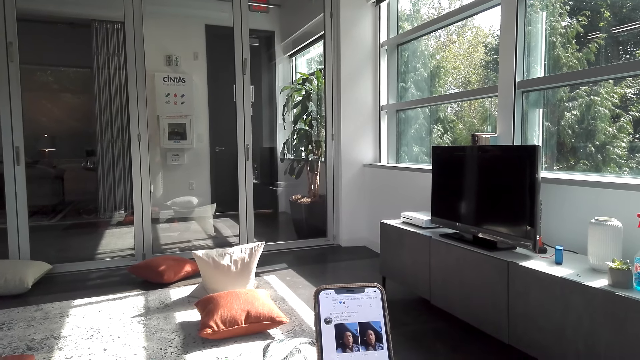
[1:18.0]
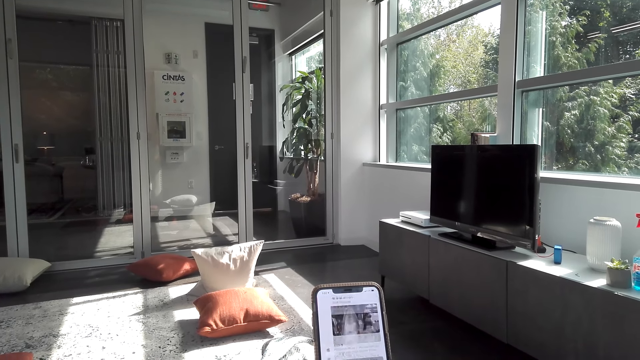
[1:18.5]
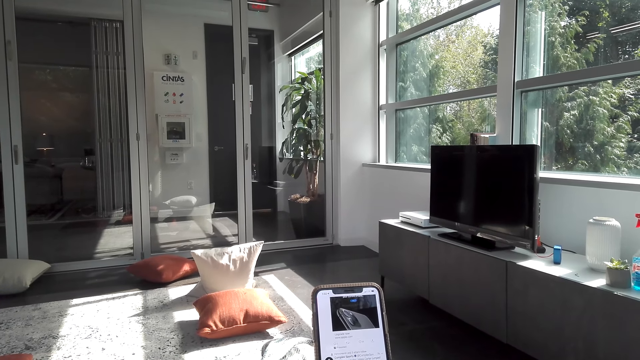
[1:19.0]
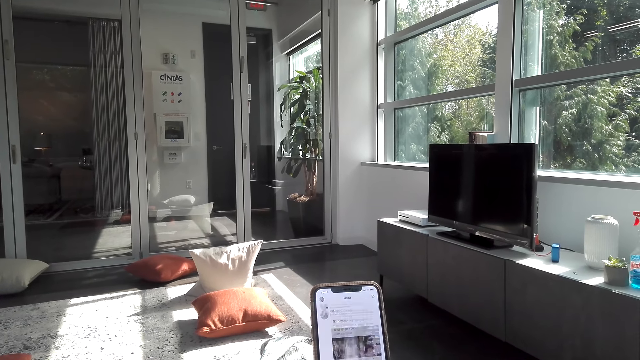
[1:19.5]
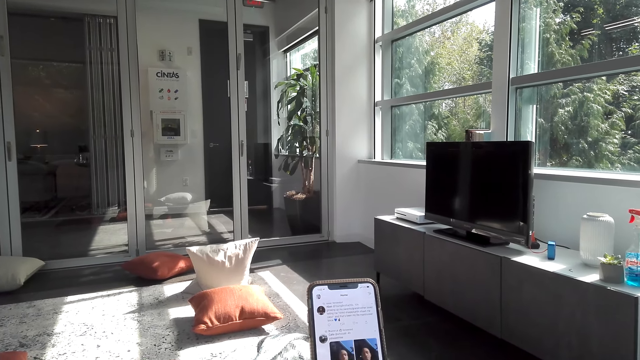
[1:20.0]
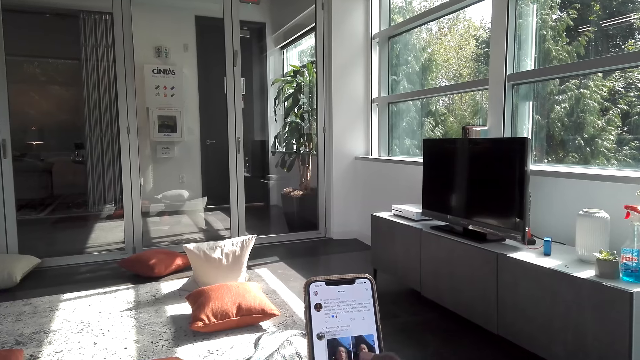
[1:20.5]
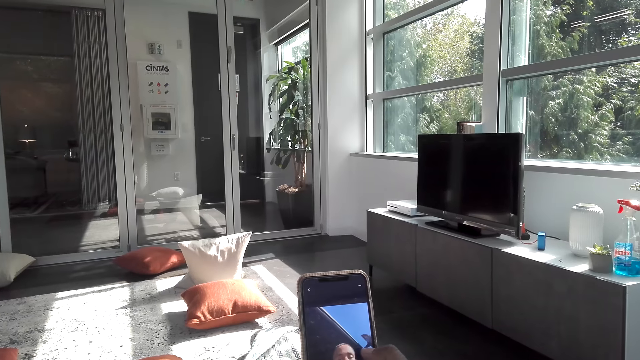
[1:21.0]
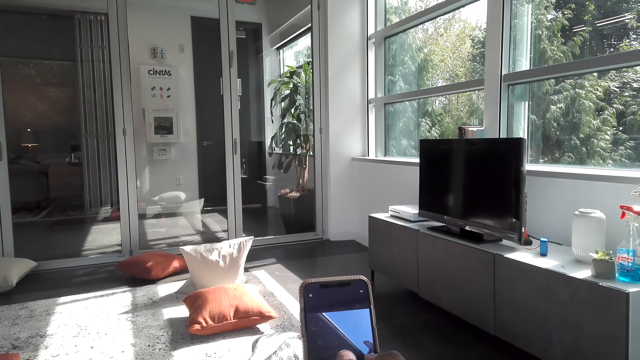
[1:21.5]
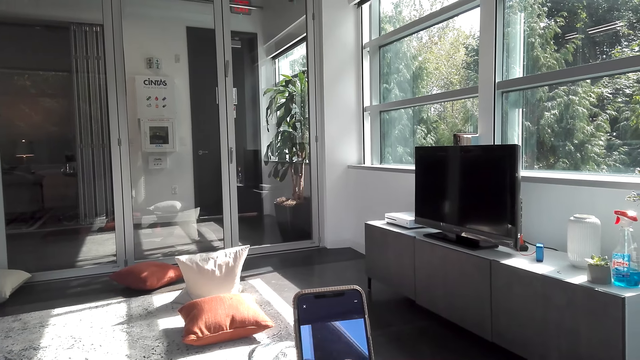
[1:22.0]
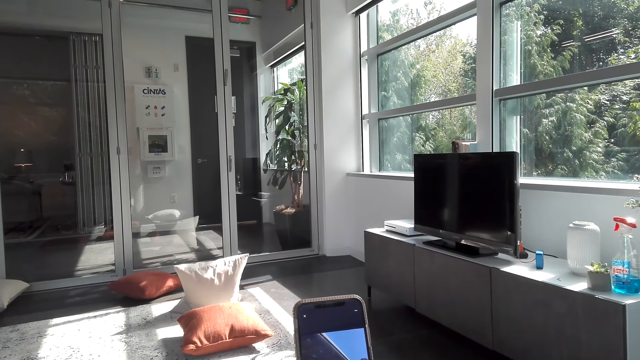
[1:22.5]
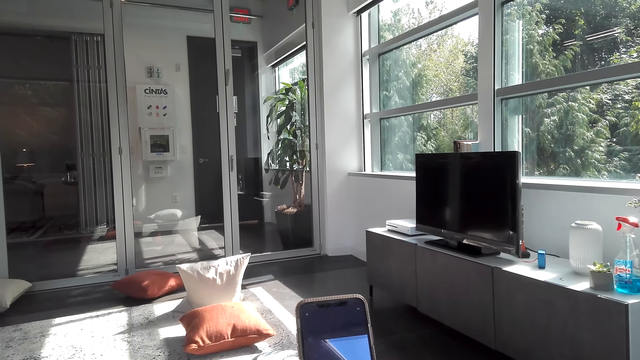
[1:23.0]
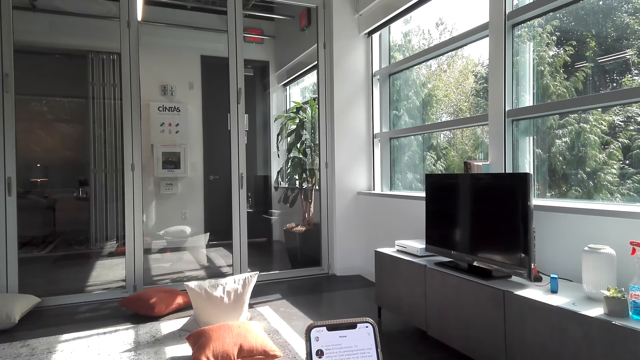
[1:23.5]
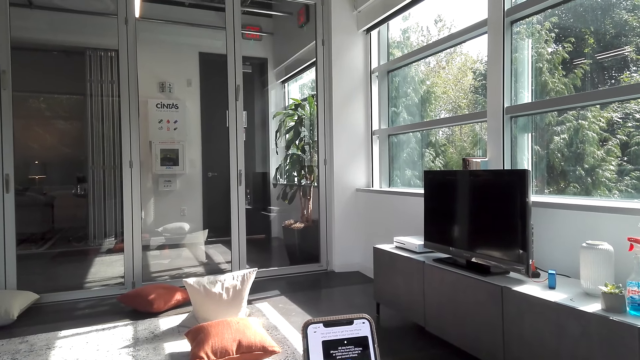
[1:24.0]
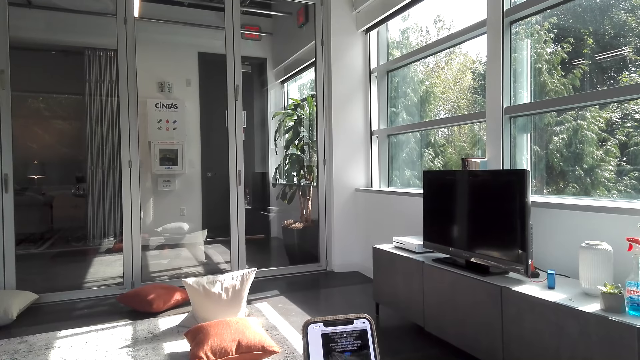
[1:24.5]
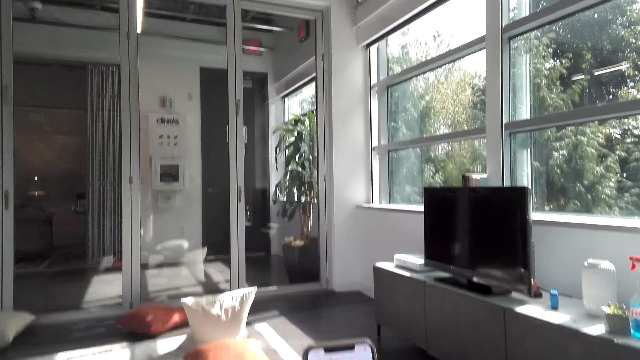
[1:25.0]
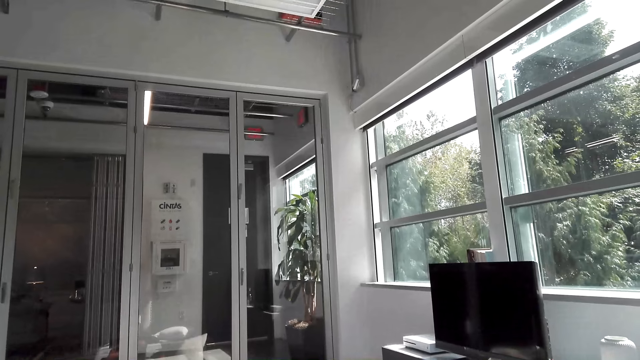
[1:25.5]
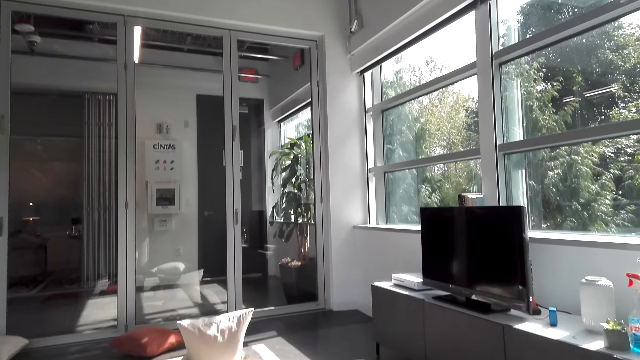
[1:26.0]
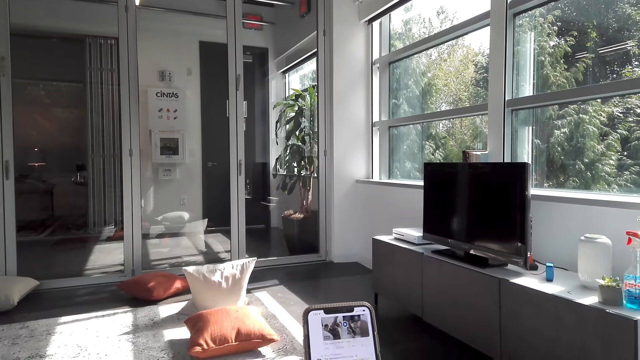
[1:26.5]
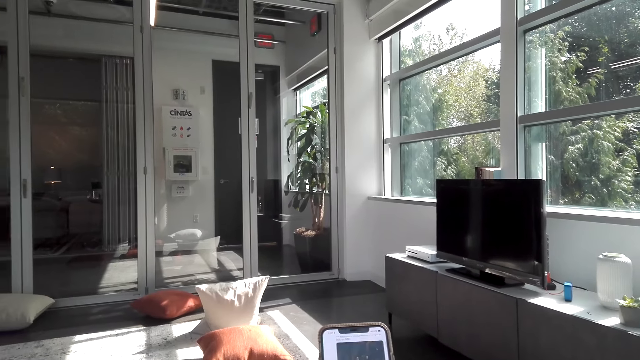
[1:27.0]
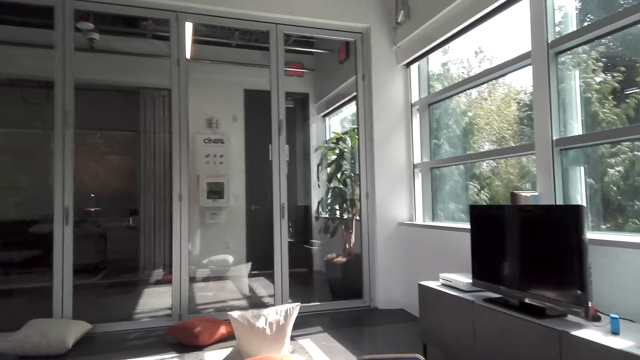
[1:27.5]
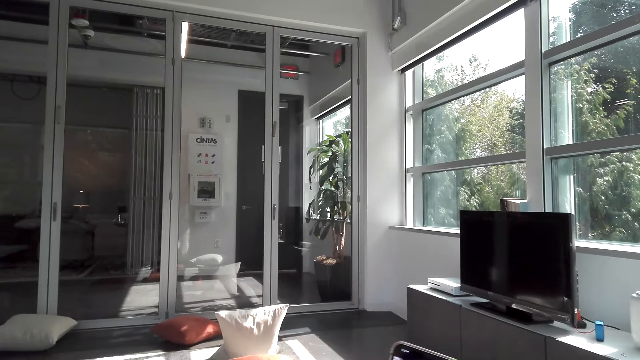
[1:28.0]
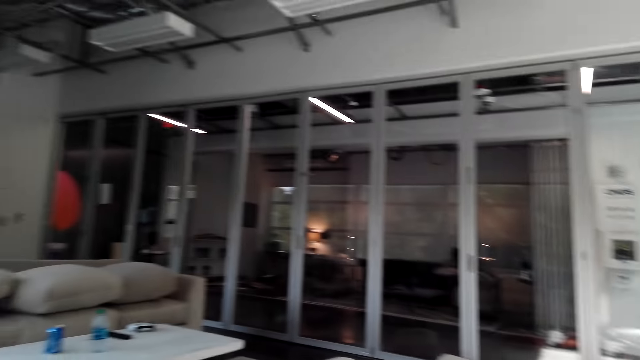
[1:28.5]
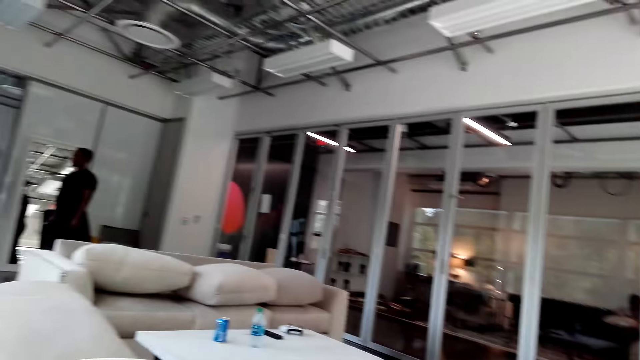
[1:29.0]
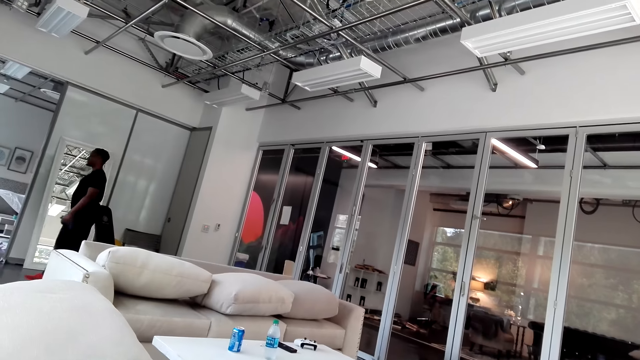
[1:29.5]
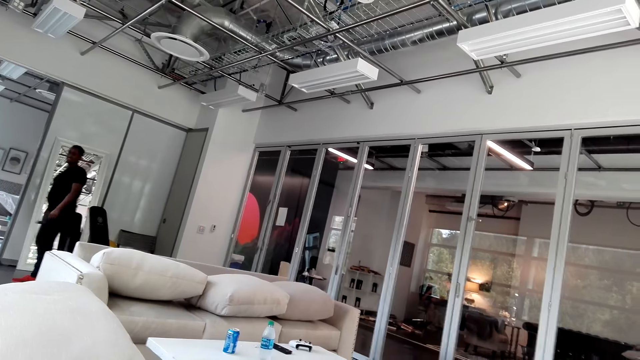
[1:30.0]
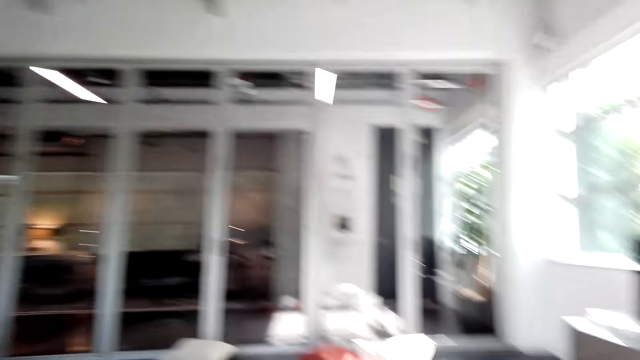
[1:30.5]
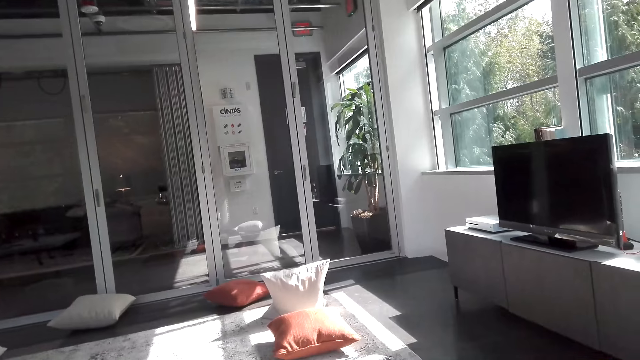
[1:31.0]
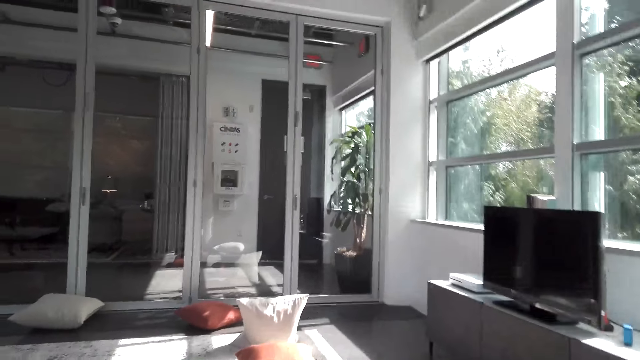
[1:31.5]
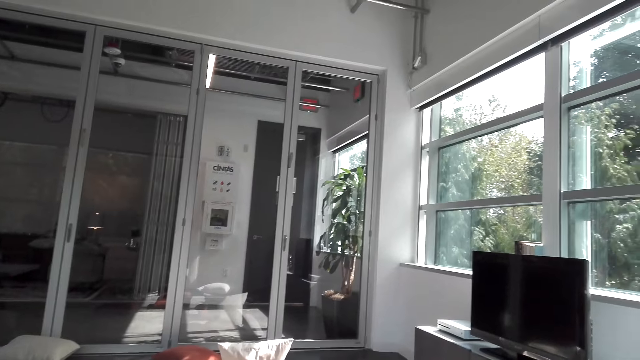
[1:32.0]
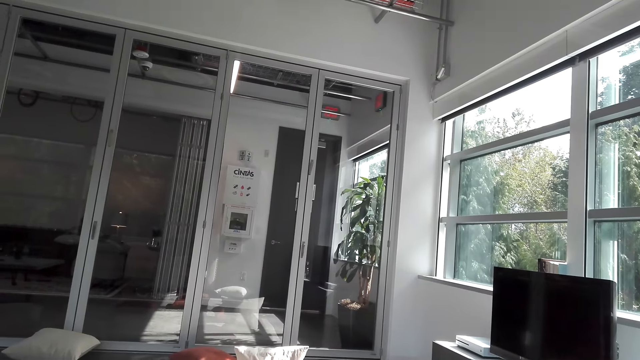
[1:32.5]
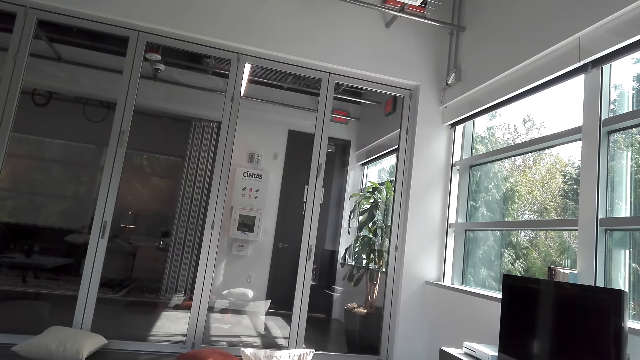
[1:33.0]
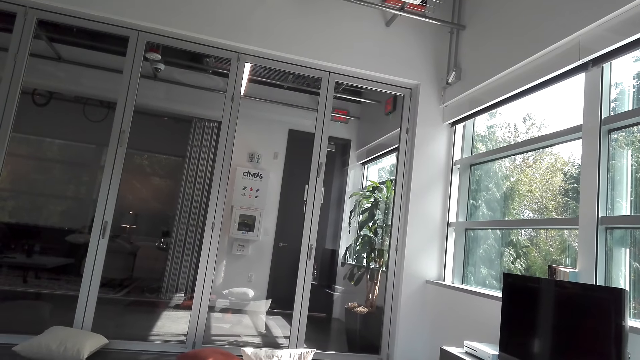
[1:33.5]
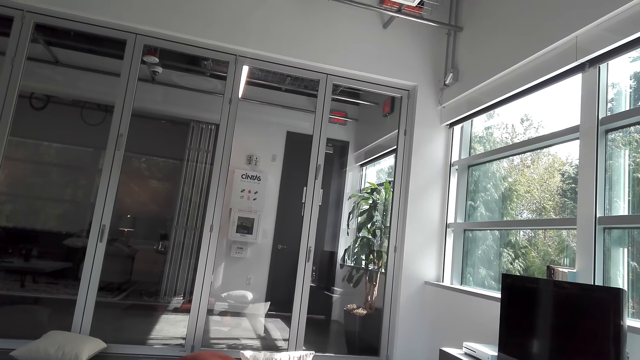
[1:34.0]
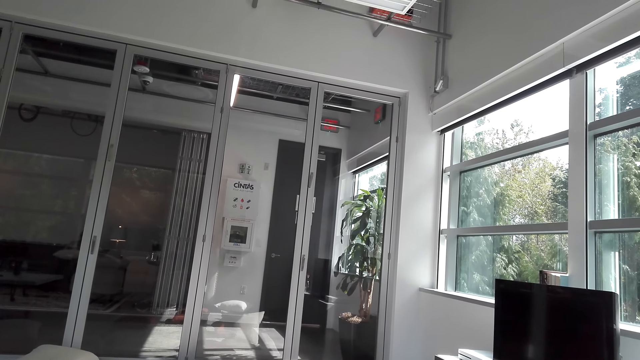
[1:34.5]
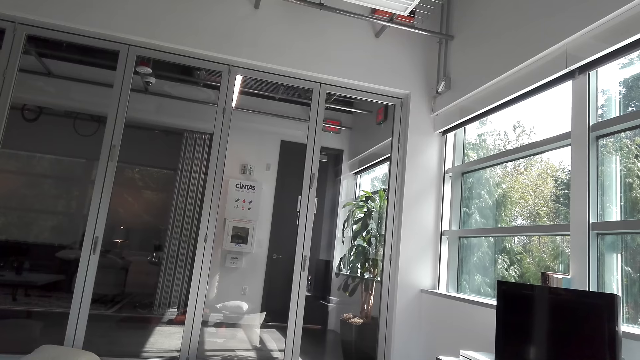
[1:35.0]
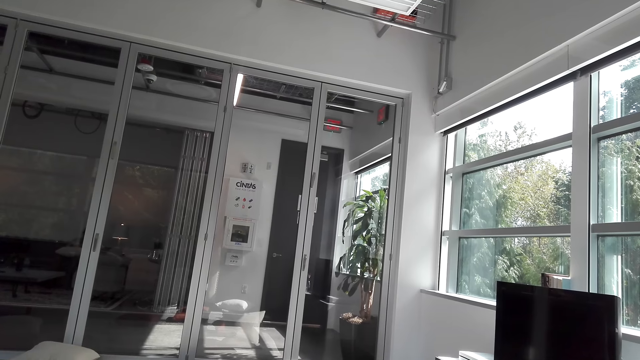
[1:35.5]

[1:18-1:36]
The camera wearer looks around in the house. They converse with a man. They look around in the house.

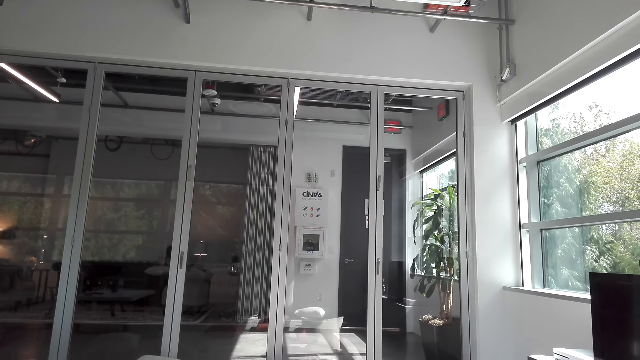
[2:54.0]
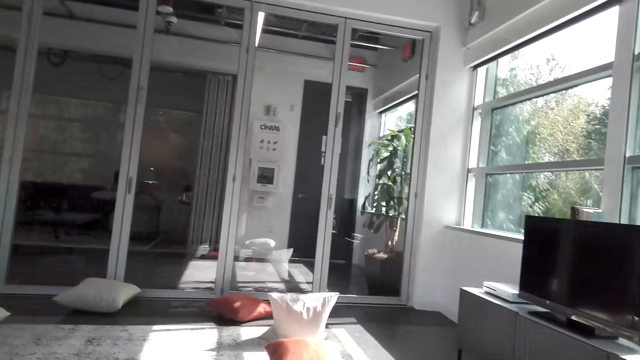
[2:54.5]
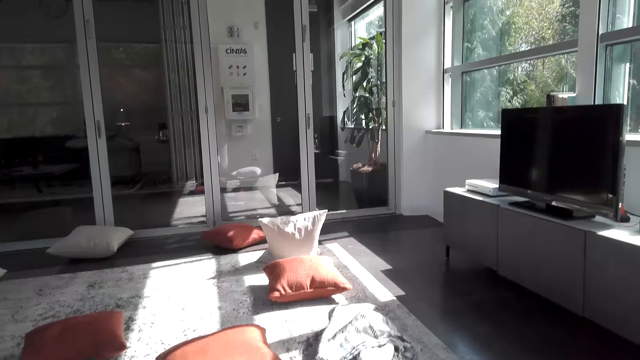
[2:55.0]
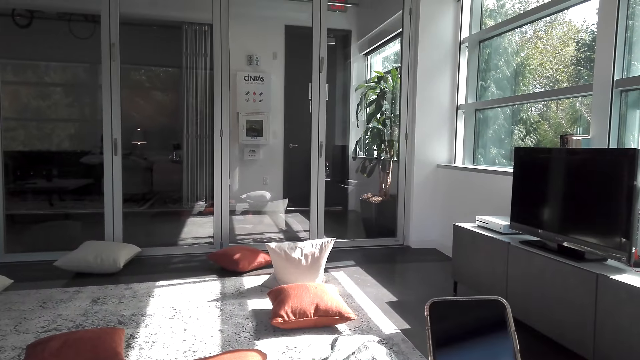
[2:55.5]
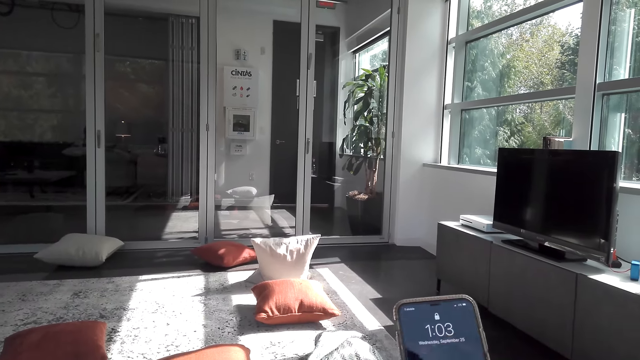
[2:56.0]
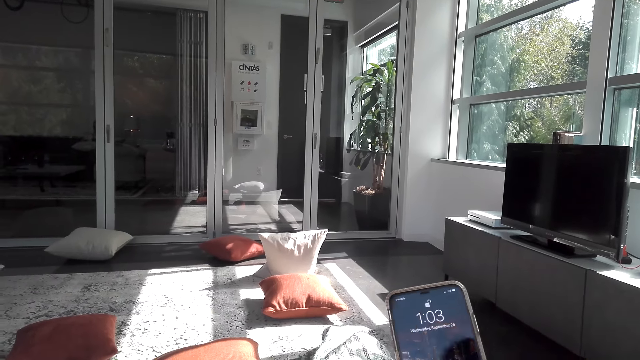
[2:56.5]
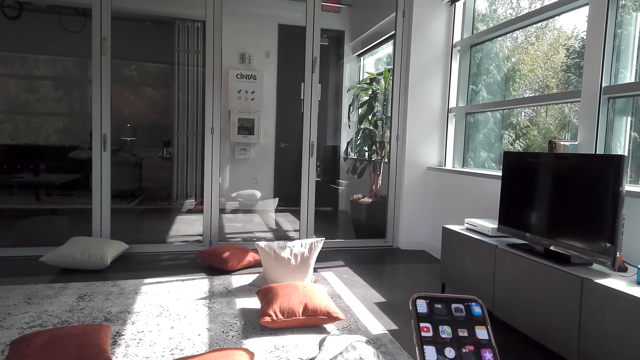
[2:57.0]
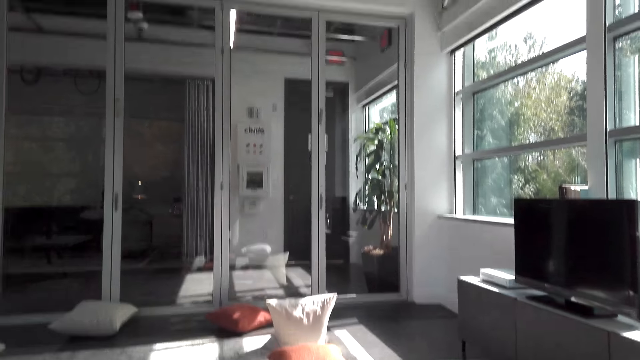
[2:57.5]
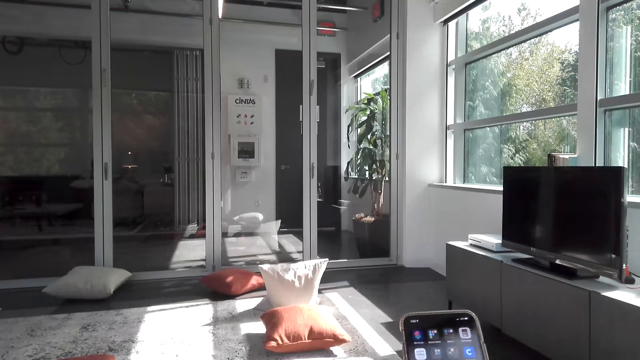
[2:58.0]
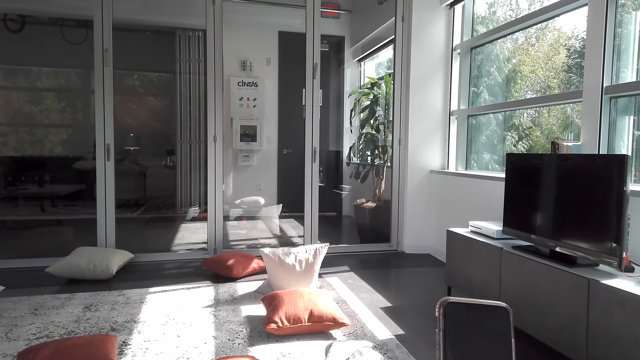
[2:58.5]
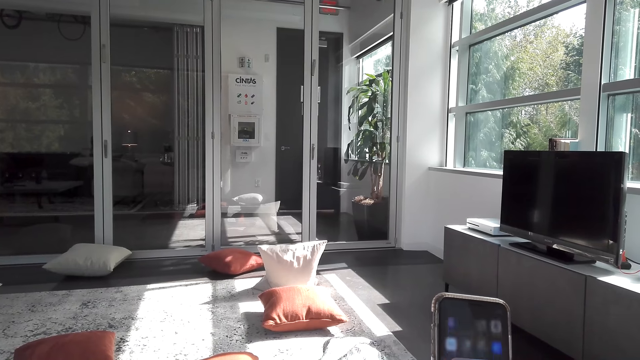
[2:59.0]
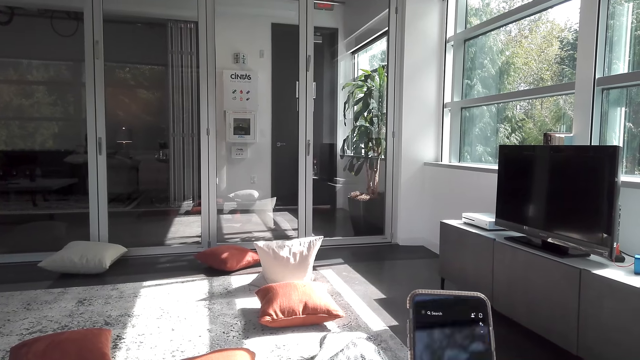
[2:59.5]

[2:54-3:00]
The camera wearer uses his phone.
